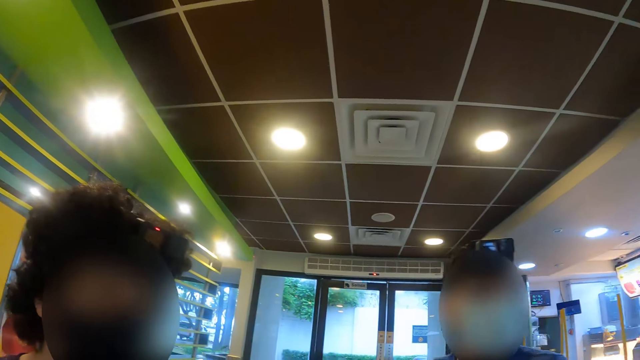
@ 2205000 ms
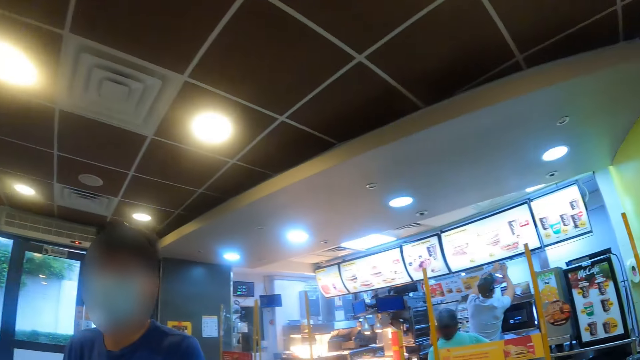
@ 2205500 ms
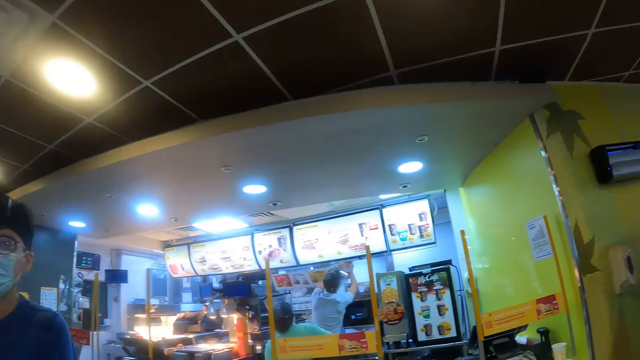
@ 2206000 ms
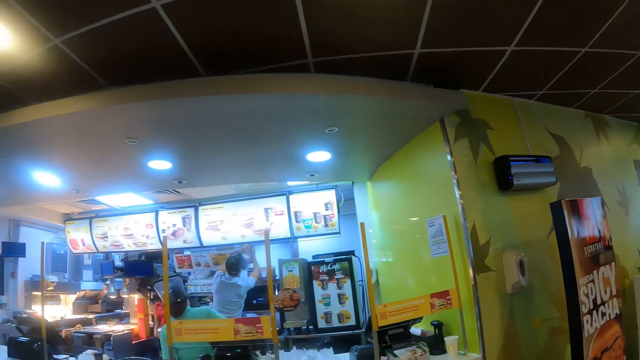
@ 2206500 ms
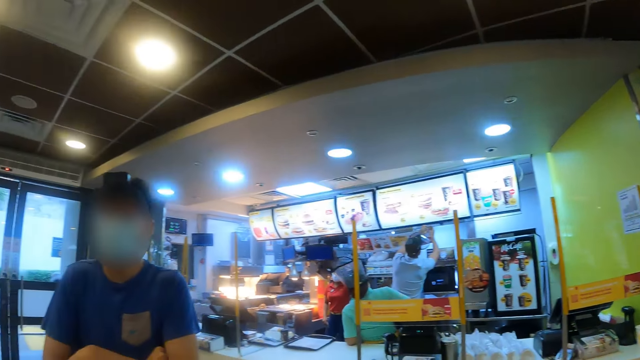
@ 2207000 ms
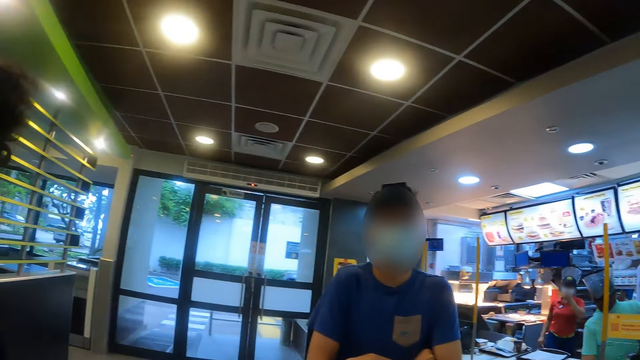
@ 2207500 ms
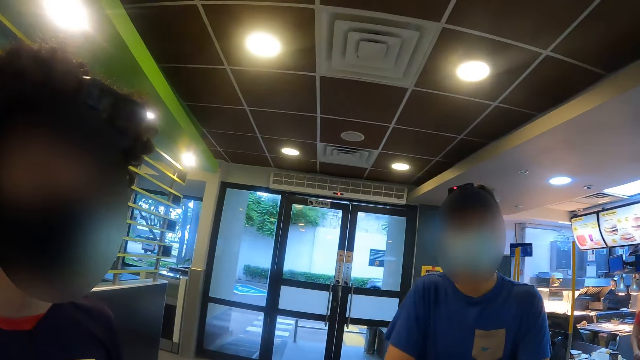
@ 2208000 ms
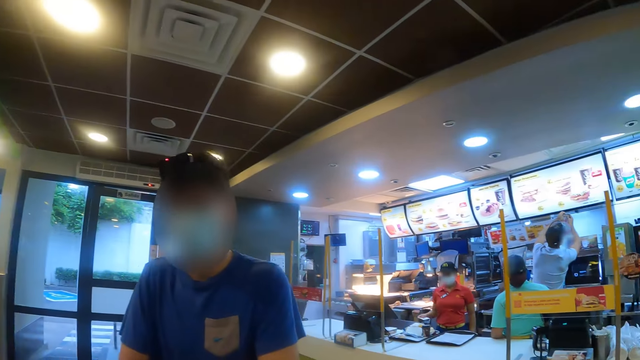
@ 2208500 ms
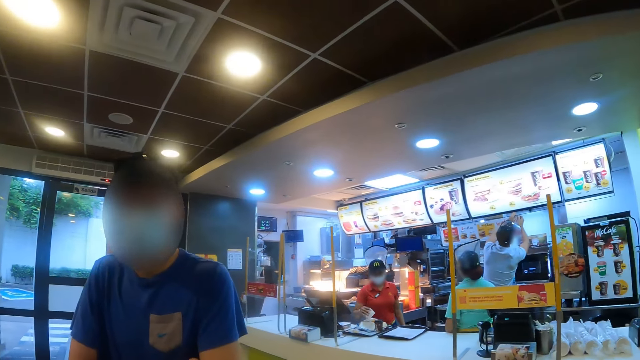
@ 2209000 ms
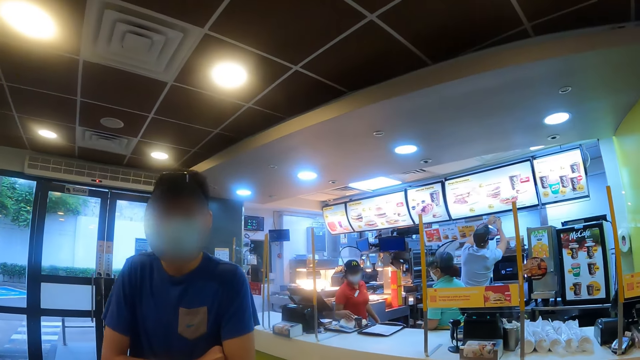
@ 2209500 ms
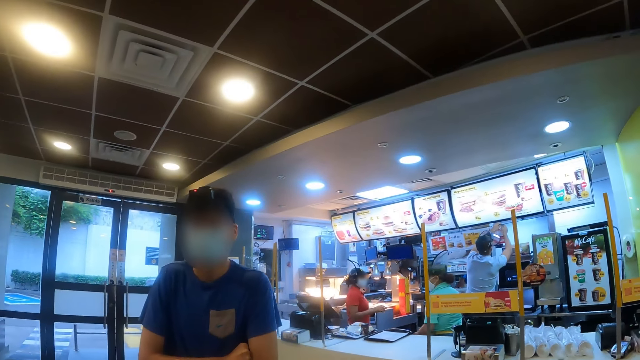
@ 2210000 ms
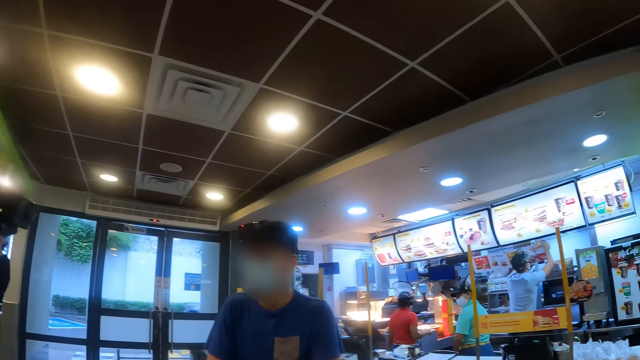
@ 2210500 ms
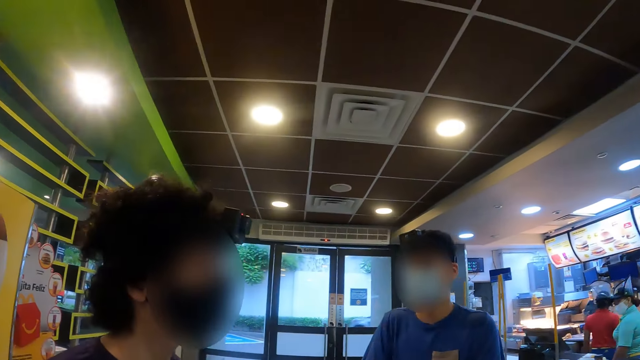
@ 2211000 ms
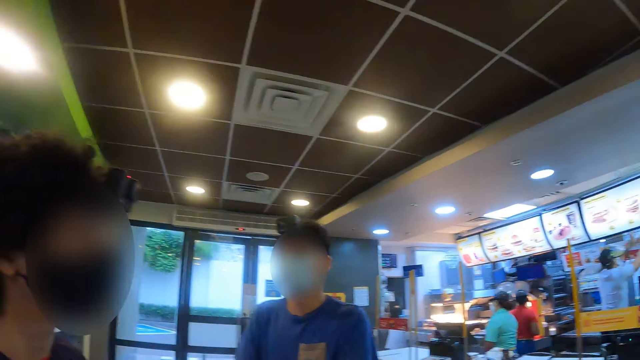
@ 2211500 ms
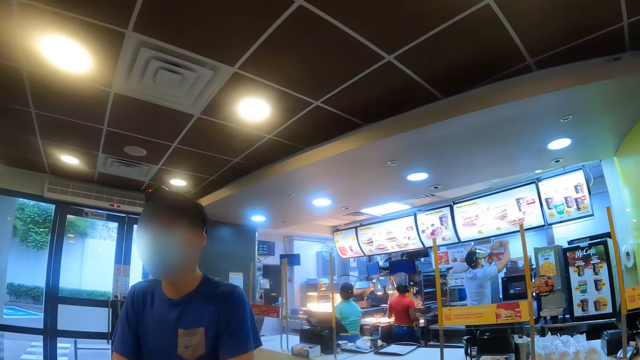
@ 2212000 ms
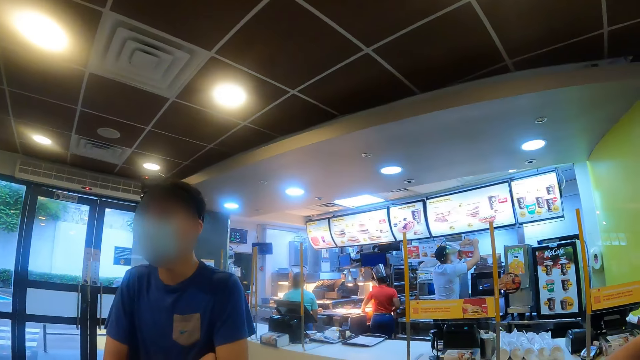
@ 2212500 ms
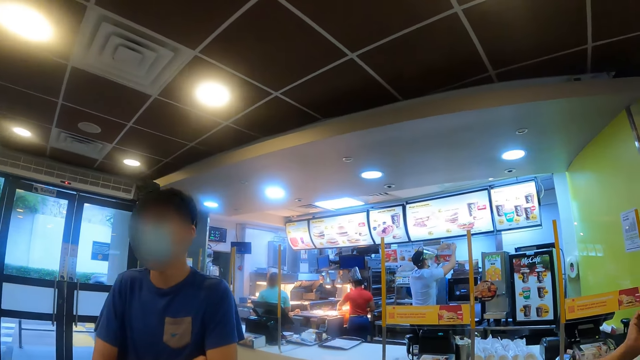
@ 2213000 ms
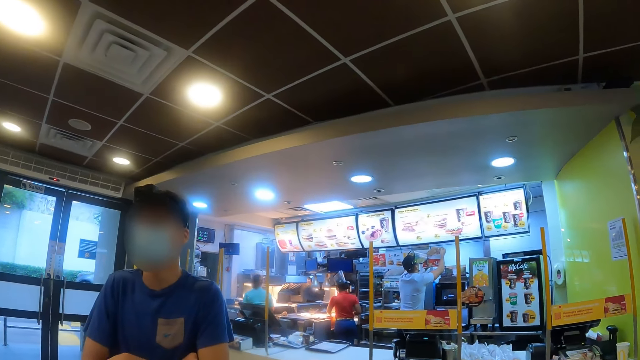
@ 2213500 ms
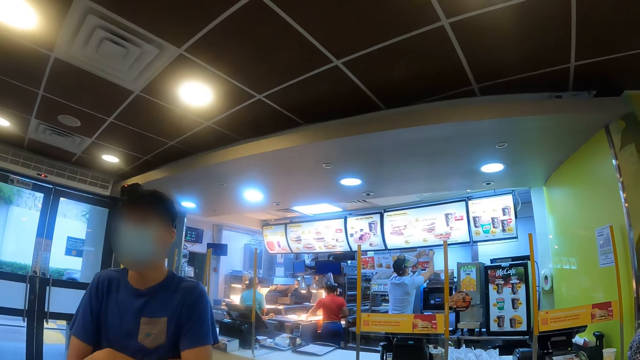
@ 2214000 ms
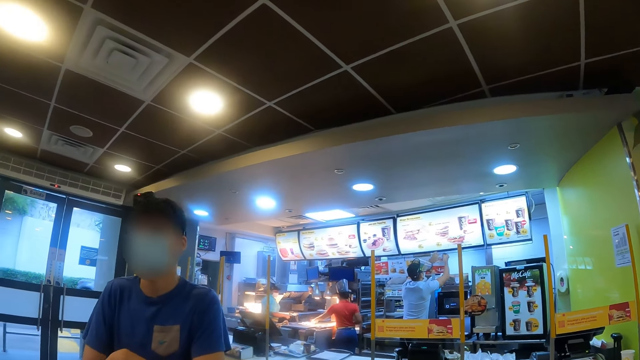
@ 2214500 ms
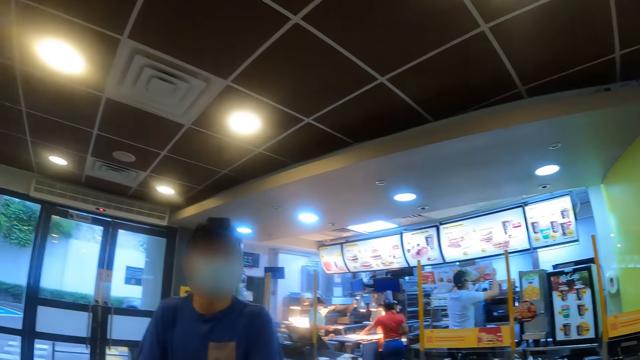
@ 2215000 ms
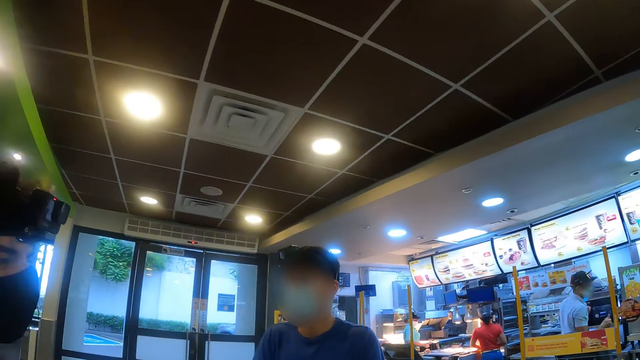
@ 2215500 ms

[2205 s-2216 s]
The camera wearer interacts with two people. They look around. They interact with the two people.

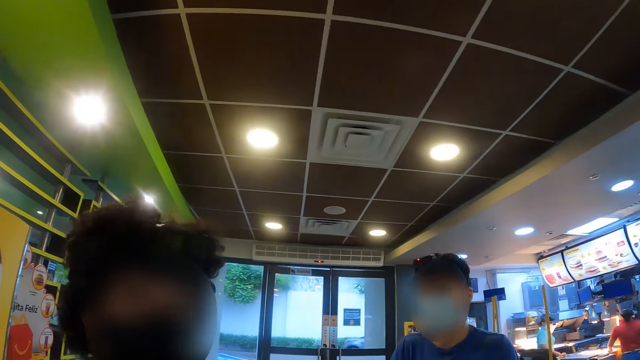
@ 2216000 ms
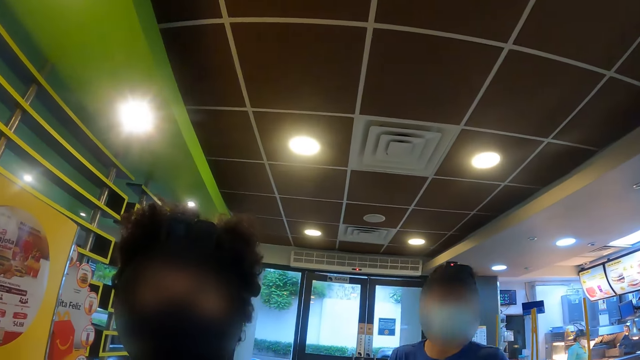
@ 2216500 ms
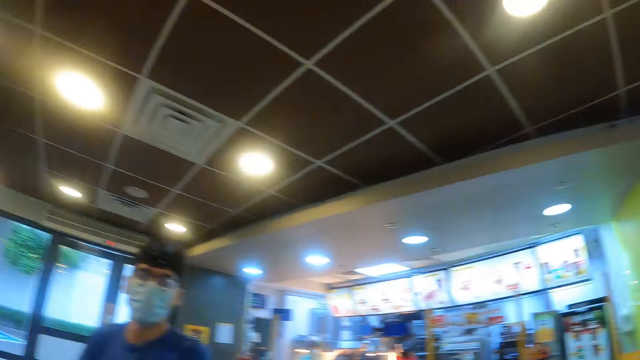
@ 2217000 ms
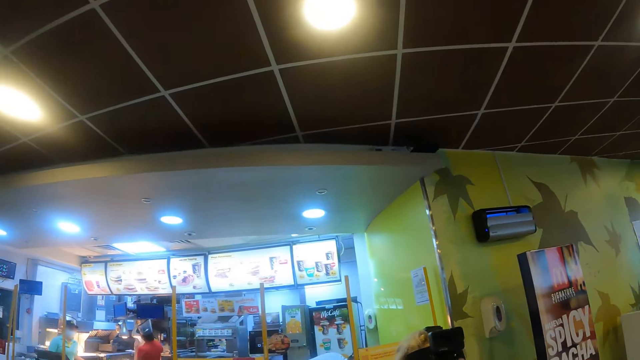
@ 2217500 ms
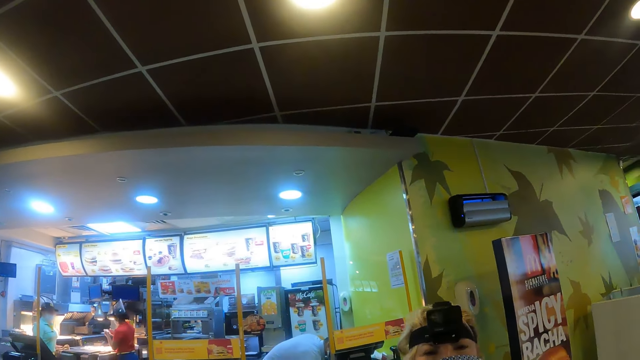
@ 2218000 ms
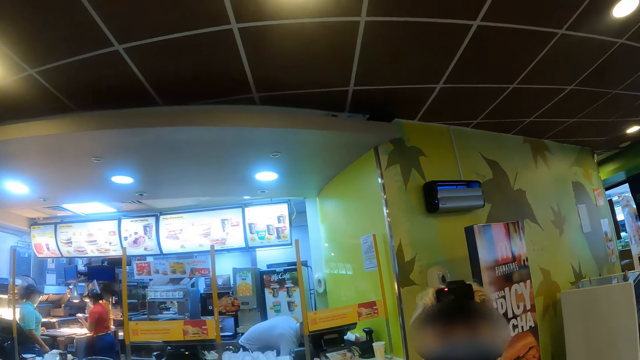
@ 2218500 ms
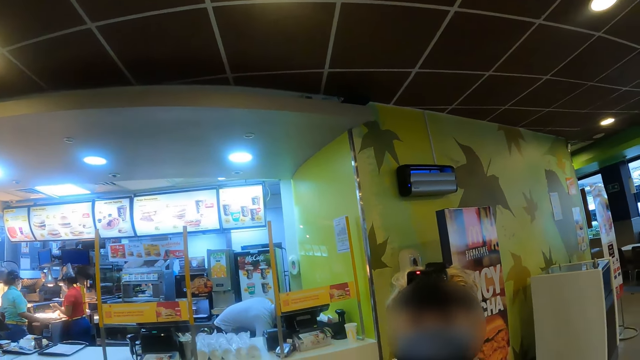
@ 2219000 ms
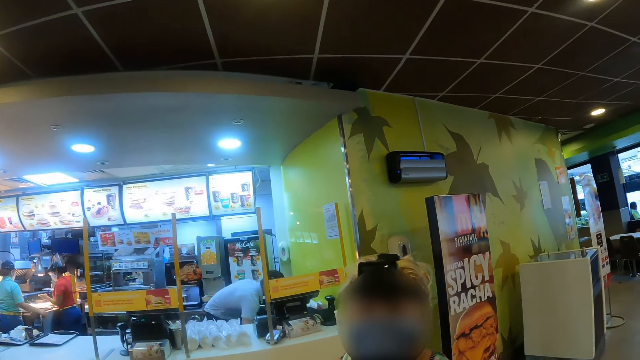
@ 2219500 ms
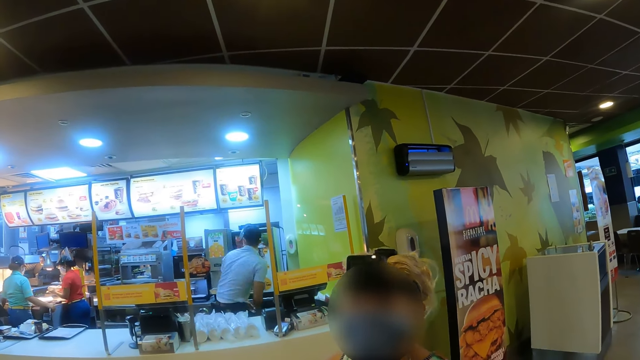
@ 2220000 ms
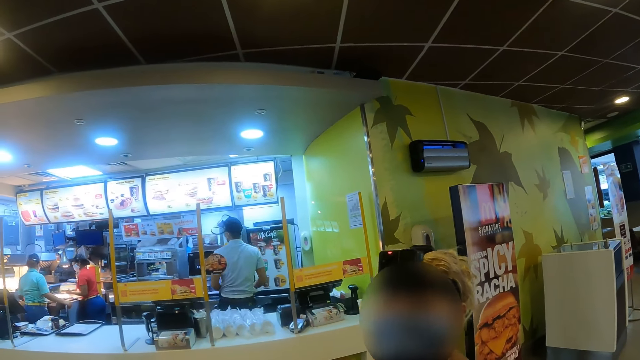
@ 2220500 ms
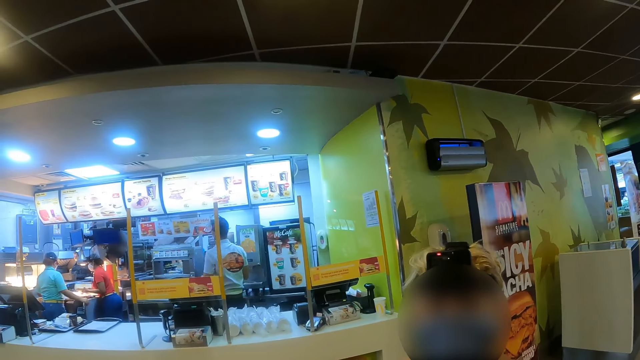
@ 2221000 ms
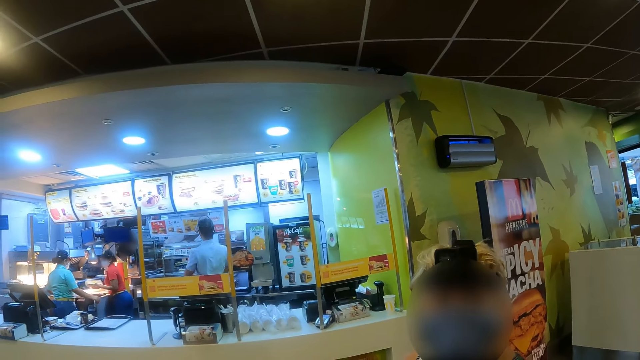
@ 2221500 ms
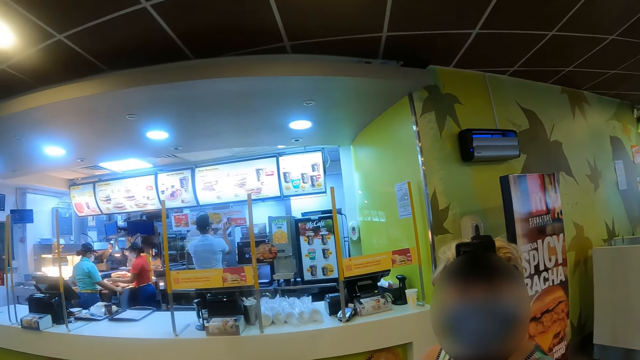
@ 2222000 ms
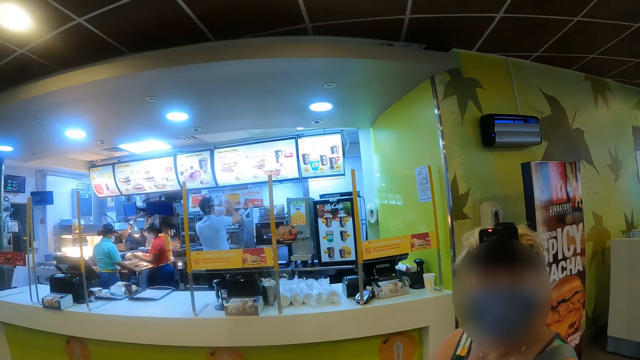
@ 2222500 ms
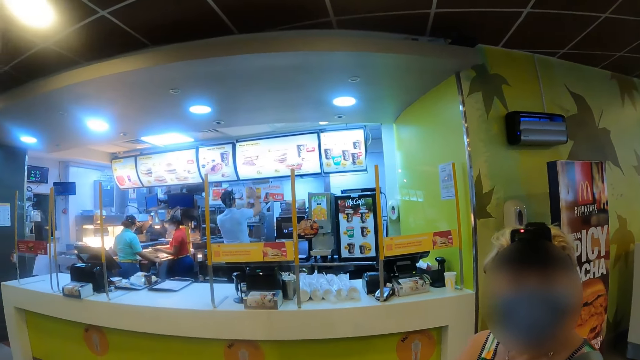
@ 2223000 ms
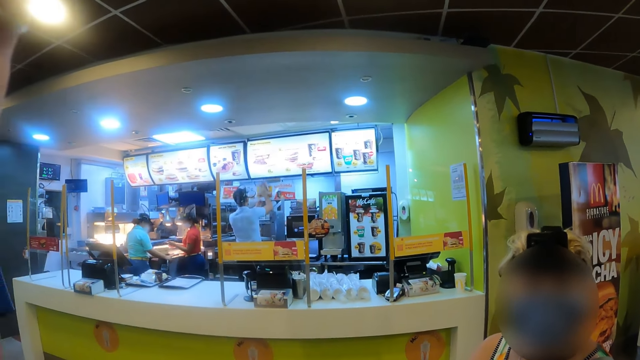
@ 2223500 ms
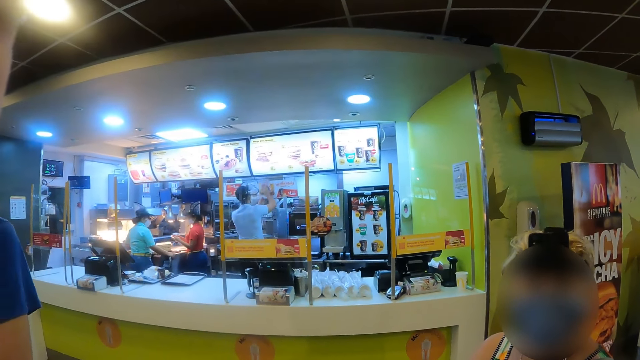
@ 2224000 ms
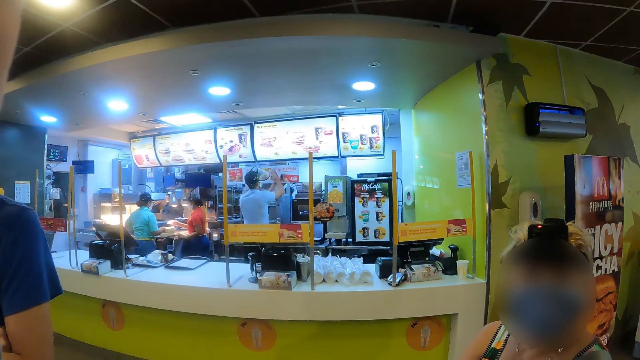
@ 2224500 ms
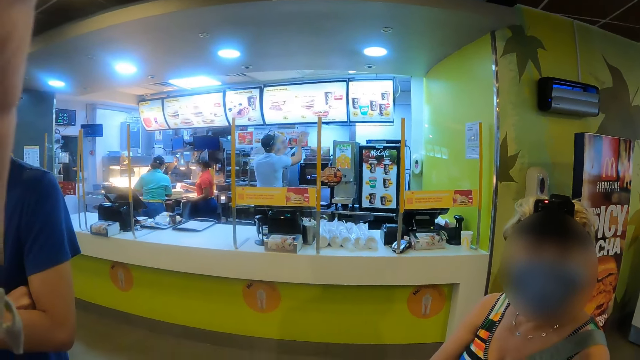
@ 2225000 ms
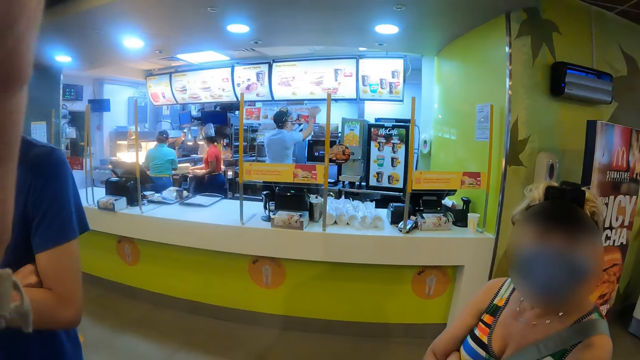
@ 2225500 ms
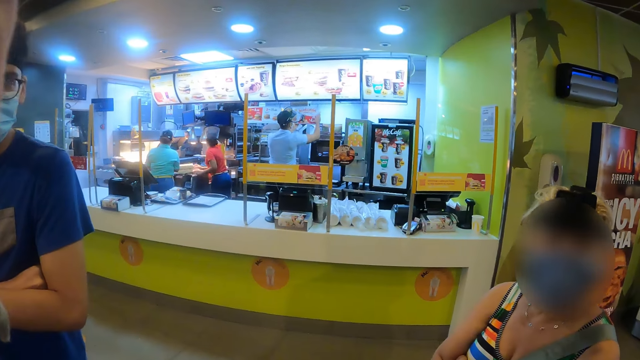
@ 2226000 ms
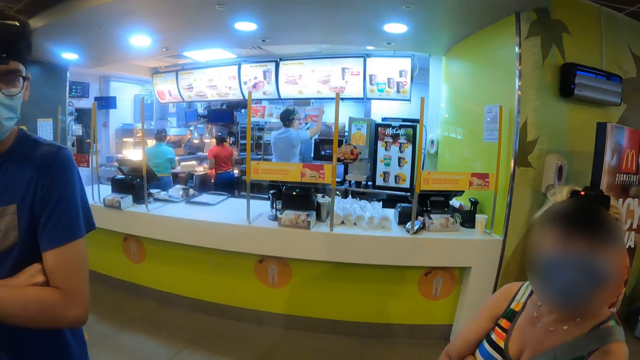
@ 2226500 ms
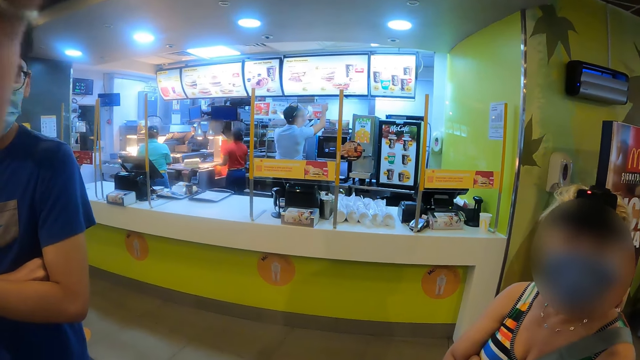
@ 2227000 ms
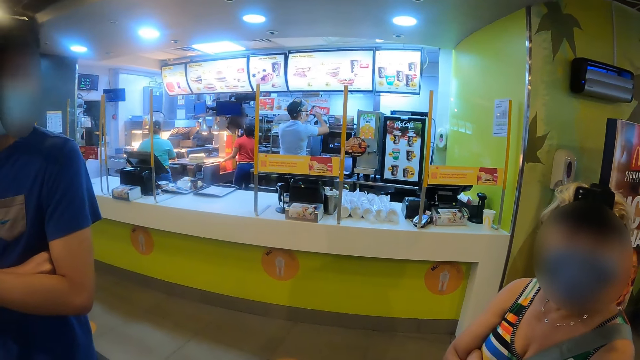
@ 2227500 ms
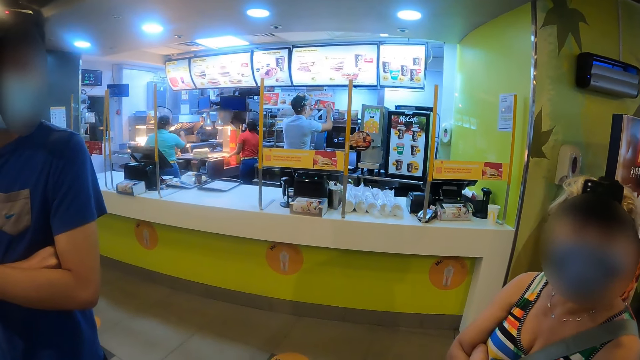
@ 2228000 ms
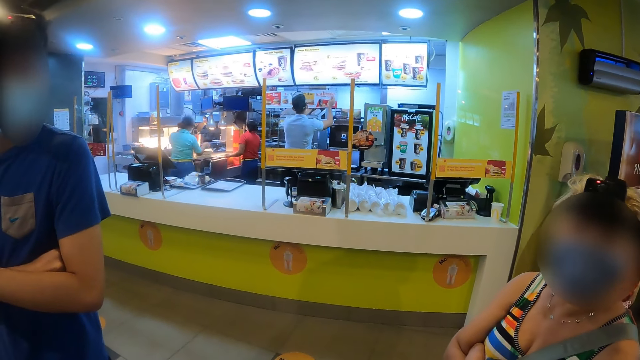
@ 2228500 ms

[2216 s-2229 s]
The camera wearer interacts with three people.
